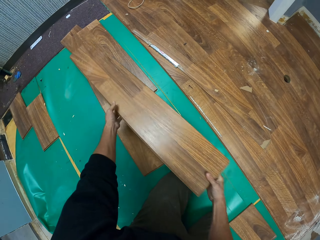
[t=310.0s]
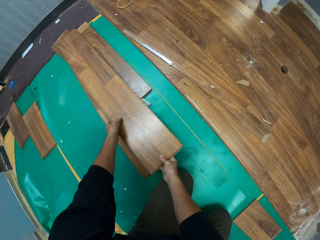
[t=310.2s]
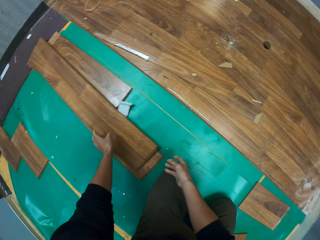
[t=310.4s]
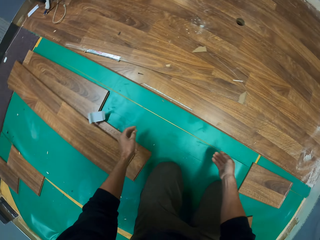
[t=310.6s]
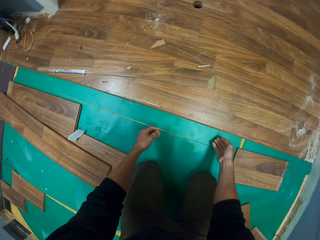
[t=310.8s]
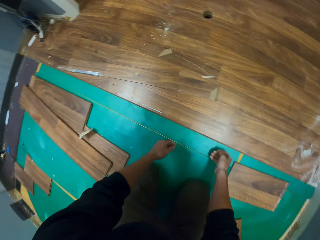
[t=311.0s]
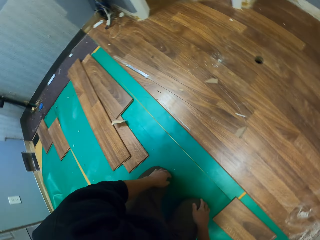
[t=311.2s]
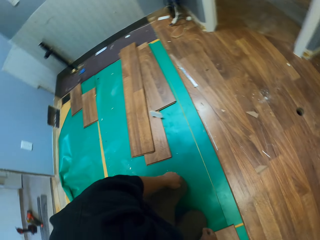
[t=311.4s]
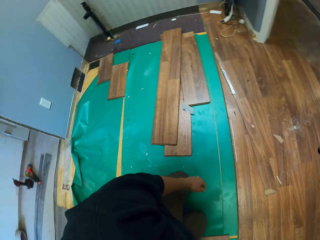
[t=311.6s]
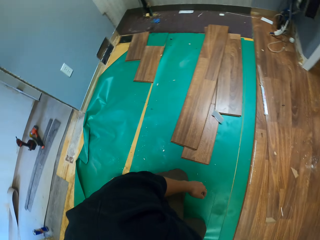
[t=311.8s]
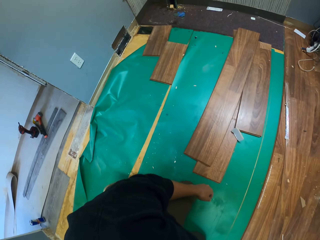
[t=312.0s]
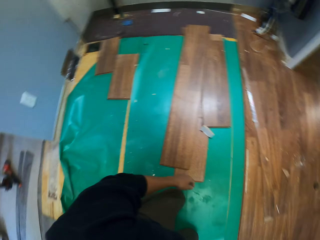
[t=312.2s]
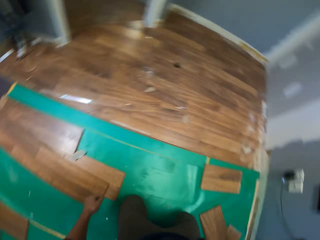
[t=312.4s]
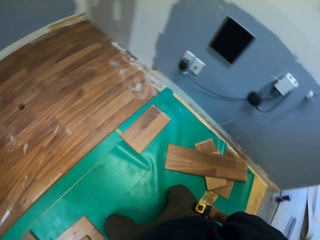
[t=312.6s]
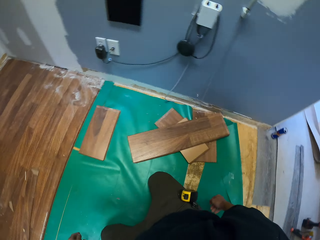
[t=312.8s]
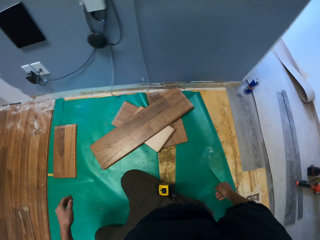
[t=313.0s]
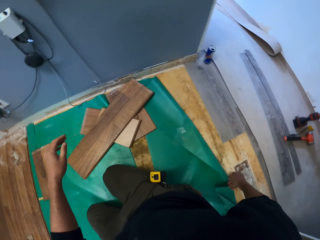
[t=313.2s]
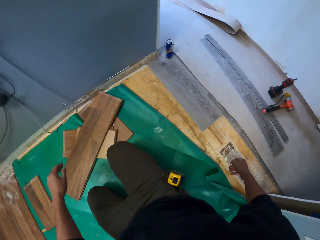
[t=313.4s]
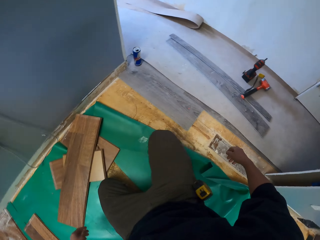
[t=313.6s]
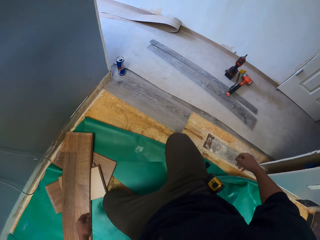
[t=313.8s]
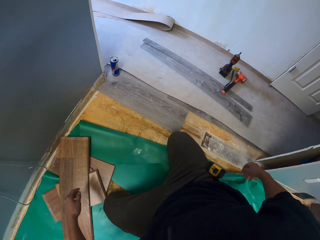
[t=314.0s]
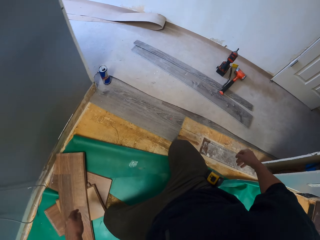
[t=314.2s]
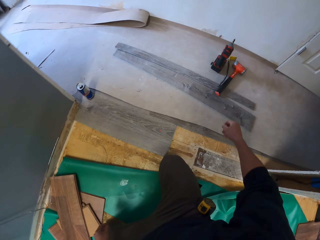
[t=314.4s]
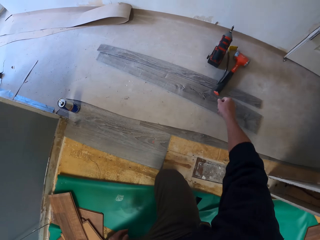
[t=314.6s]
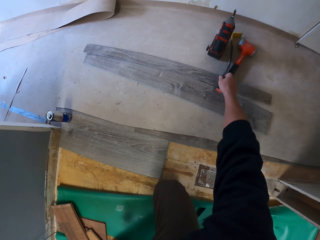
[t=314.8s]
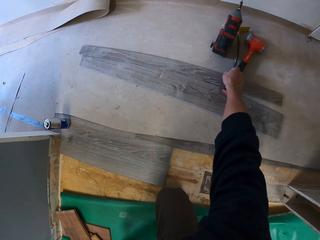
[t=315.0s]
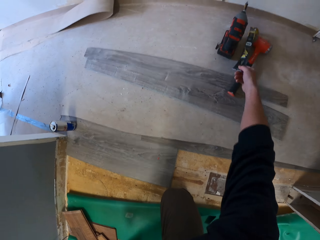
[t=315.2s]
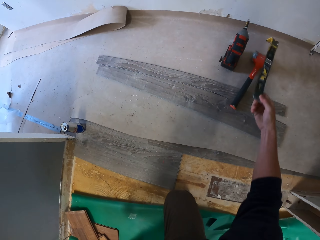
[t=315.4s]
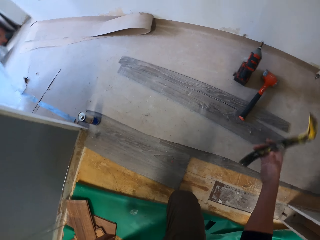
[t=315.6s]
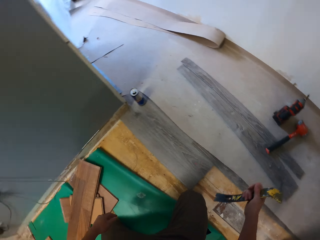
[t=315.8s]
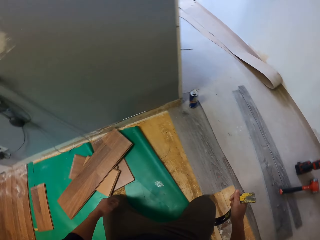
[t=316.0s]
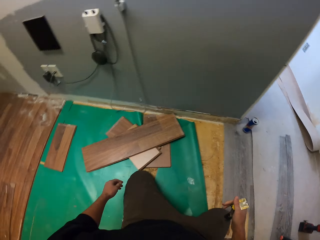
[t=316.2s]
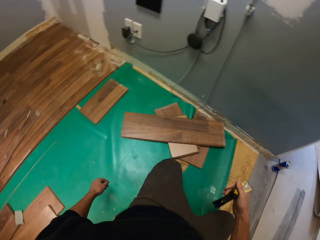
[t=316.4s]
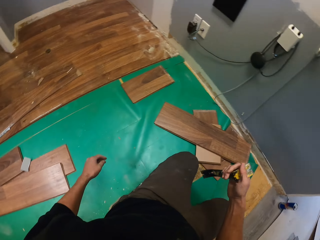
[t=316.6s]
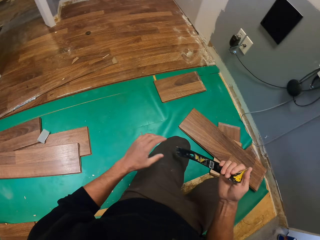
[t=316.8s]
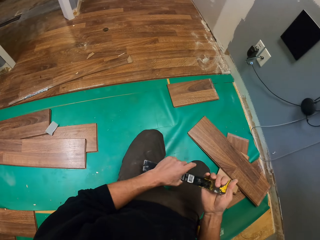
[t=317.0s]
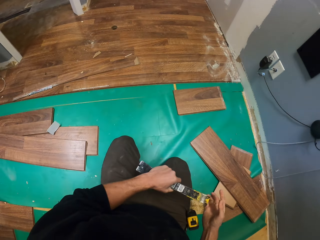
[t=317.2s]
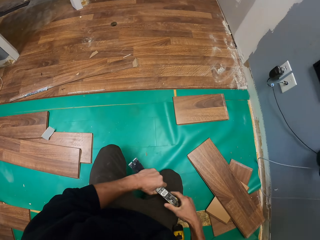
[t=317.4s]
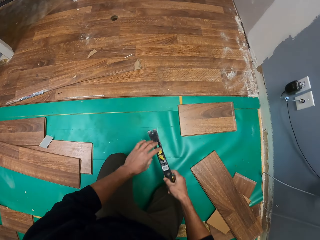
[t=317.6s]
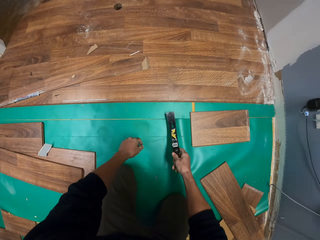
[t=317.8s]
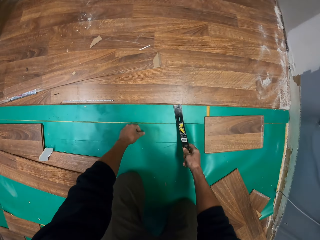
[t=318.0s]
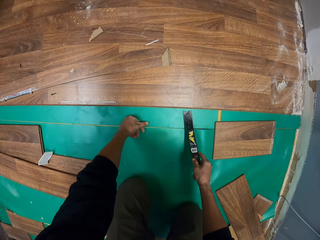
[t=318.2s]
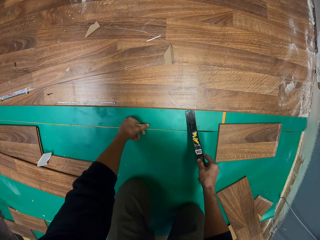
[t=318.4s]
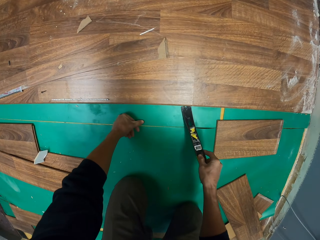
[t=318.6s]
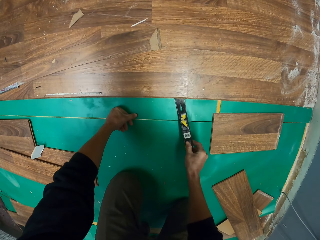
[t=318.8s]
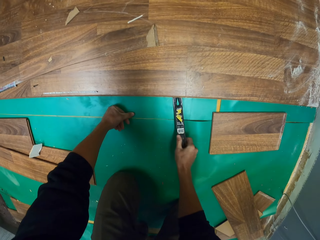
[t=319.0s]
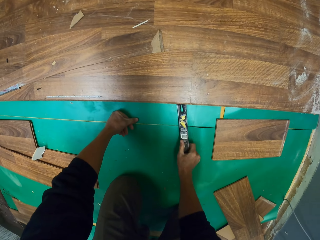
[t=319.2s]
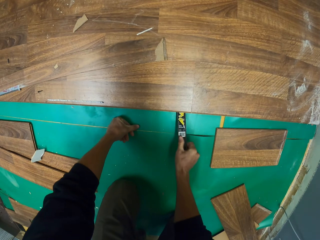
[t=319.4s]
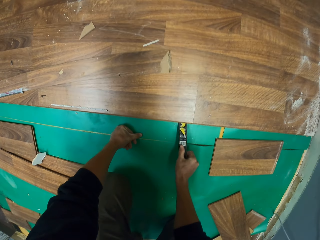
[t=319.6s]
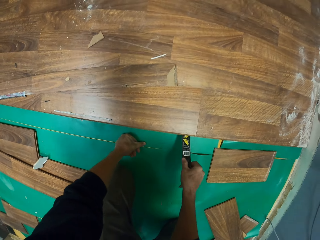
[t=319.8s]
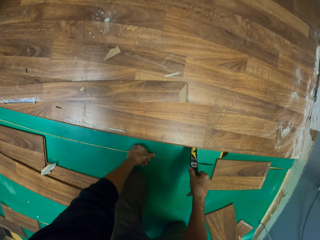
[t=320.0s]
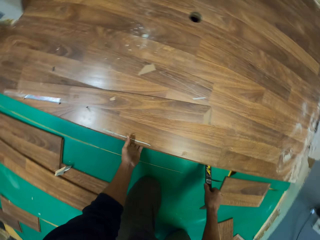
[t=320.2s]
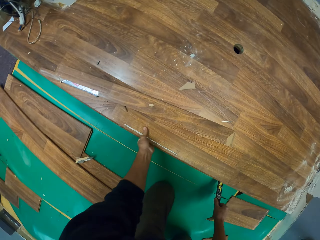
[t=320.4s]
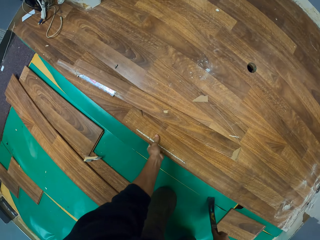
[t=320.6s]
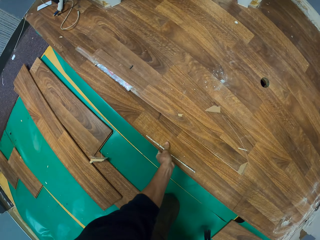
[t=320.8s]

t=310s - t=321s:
The camera wearer puts down the wood piece. They look around the house. They move around. They pick up the metal rod or pry bar. They move around. They deconstruct the wooden tiles with the metal rod. They insert the pry bar below the wood.

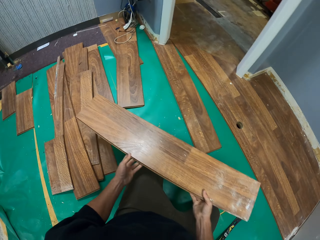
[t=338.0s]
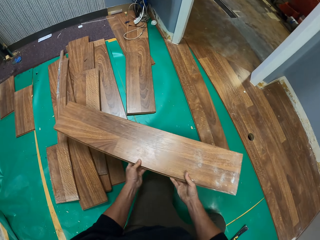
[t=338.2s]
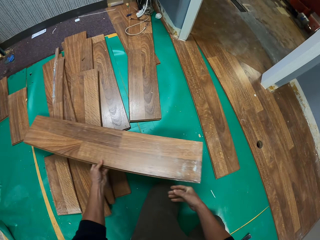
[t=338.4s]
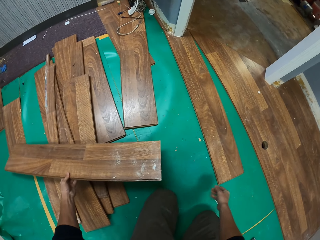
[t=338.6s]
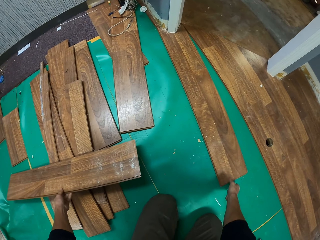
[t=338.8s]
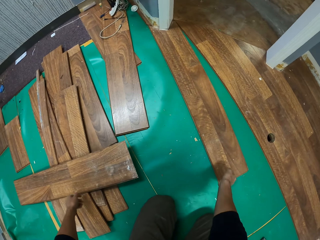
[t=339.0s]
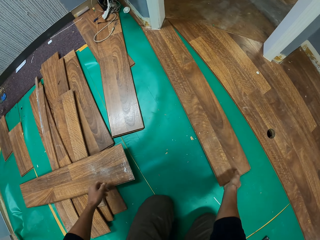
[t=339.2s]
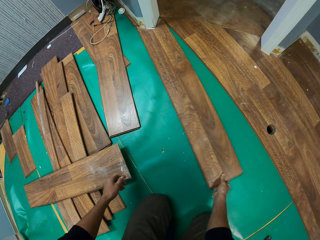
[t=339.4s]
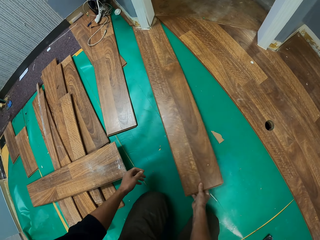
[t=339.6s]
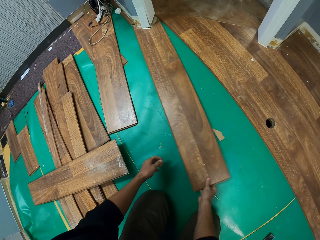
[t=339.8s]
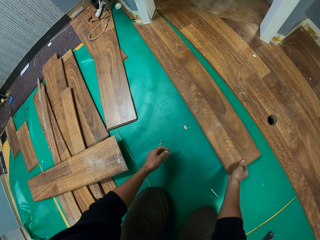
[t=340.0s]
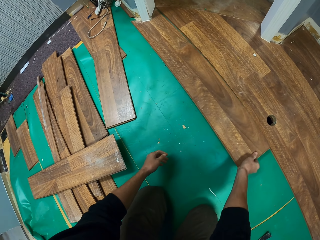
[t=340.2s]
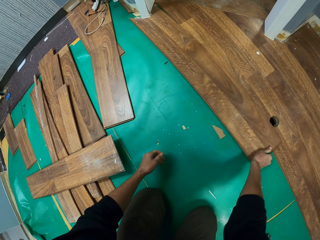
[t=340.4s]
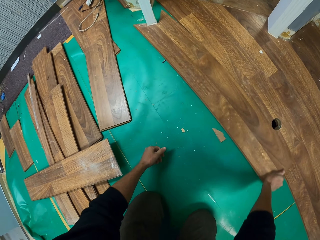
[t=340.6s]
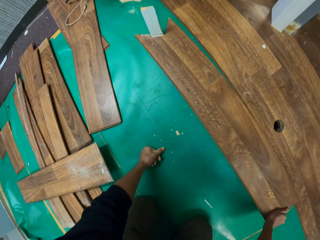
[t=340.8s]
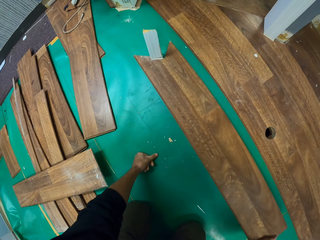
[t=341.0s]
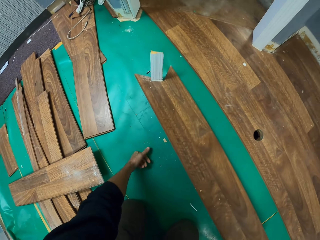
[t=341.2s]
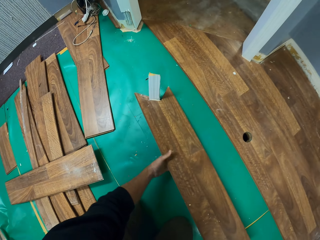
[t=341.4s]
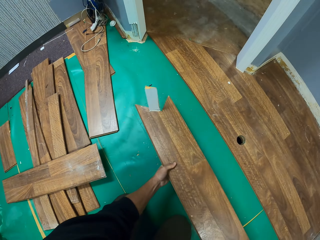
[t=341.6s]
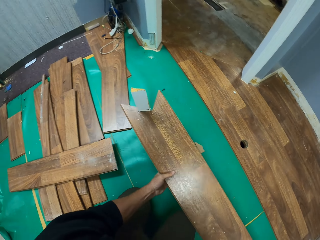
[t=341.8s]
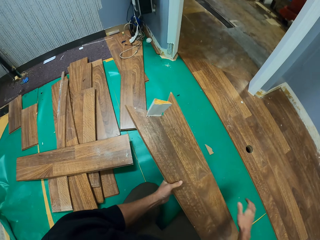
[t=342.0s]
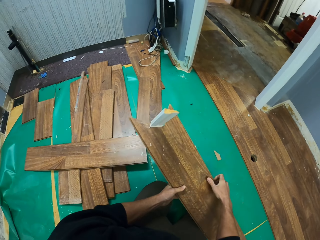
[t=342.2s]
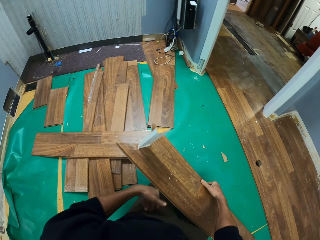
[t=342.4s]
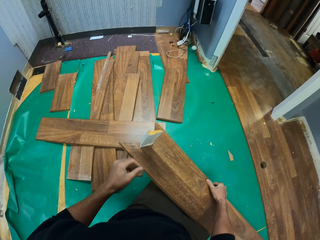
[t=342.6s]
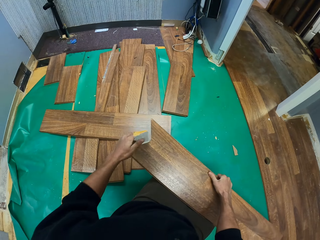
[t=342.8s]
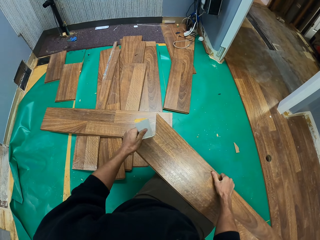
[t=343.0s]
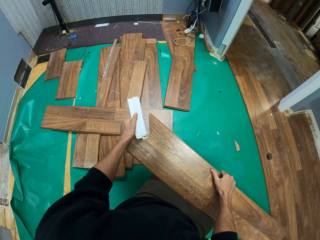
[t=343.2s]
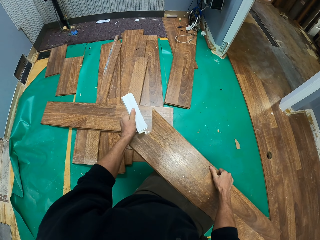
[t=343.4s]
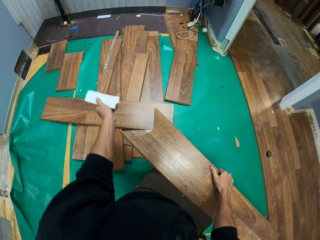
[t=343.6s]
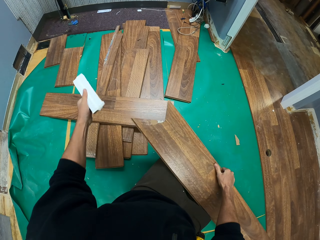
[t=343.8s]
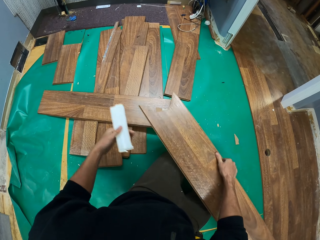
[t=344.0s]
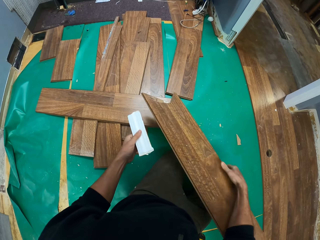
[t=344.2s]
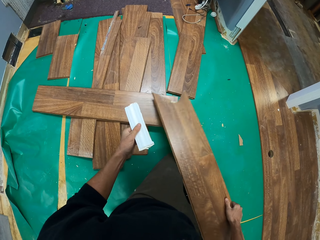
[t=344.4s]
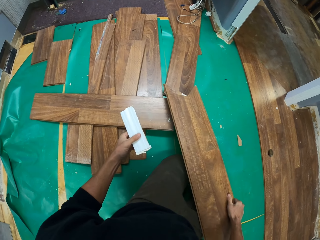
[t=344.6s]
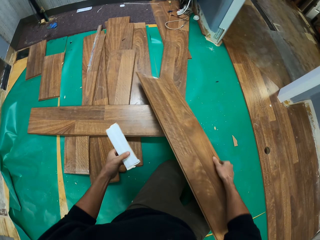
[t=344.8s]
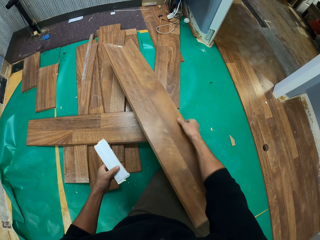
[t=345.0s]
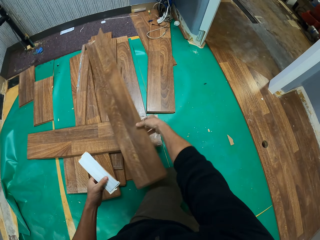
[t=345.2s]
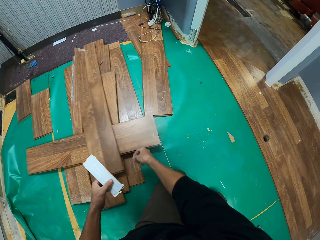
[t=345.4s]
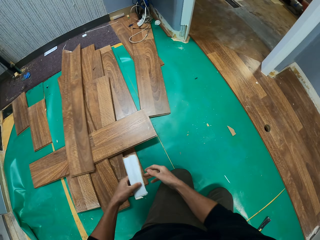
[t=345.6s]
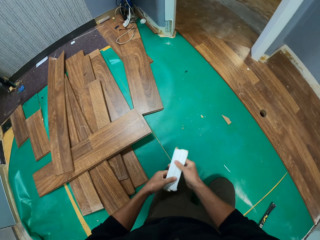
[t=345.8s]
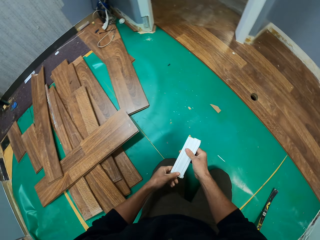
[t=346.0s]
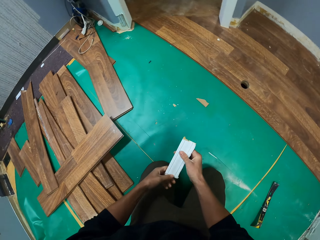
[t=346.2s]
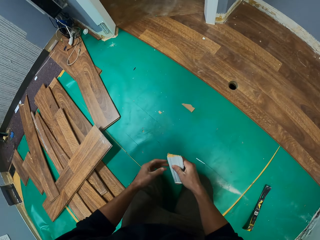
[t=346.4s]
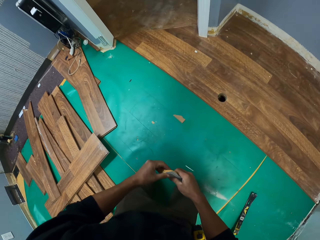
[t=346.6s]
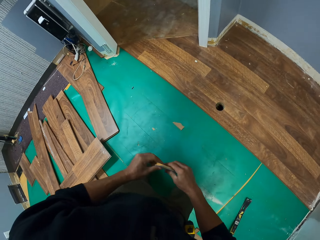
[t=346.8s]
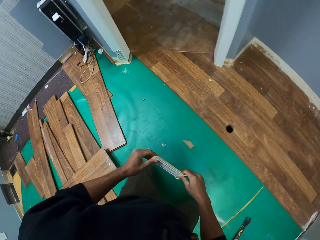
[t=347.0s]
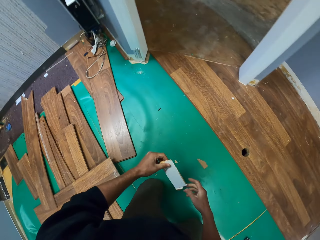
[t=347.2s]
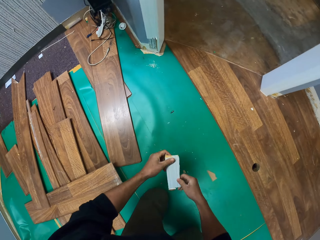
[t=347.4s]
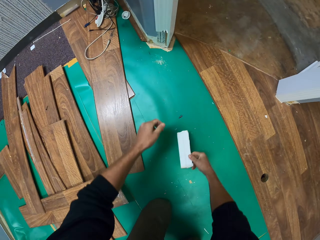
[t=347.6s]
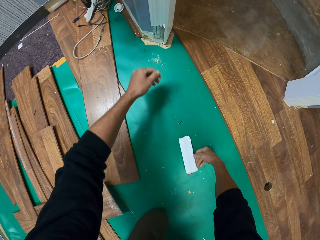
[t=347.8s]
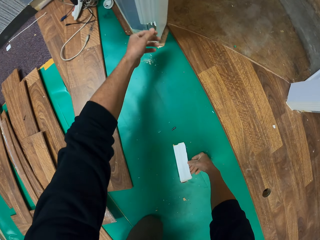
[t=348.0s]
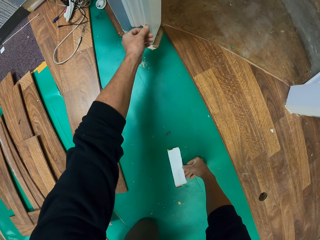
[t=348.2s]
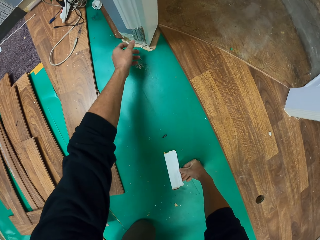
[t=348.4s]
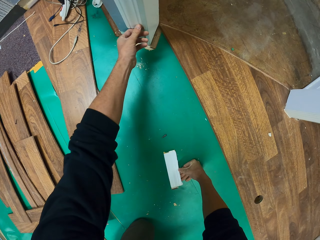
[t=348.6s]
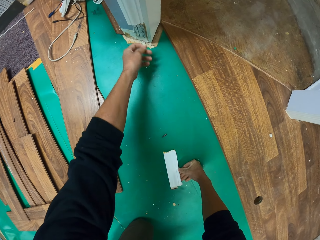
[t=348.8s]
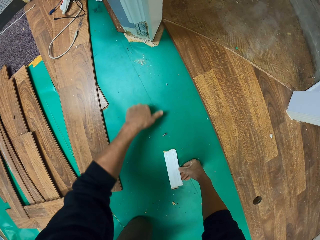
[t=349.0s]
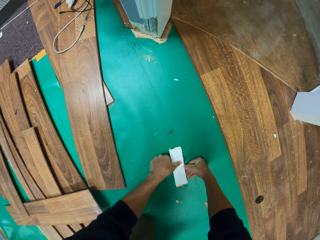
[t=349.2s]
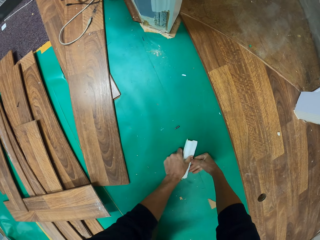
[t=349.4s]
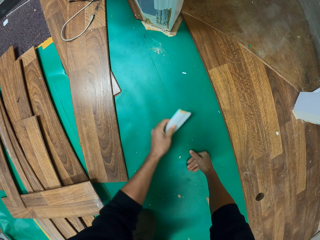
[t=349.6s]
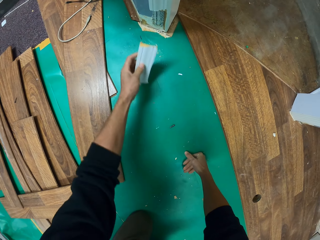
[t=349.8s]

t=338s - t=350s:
The camera wearer throws the wooden tile down. They move the wood pieces. They pull the wooden tile. They pick up the wood piece. They break the wood. They remove a frame piece on the wood. They throw the wooden tile down. They touch the wood.
